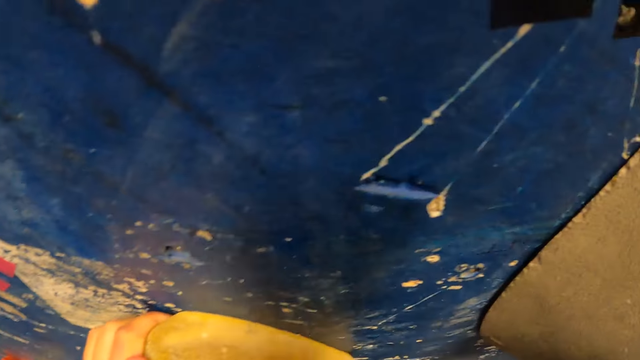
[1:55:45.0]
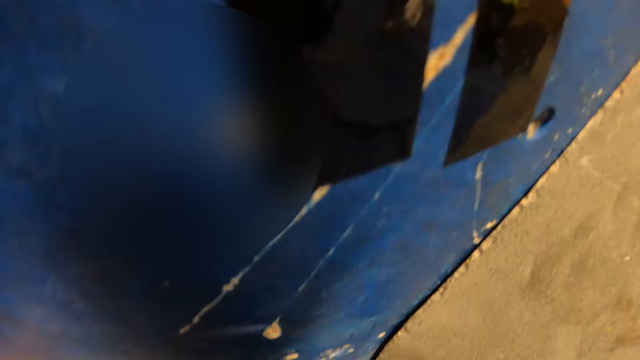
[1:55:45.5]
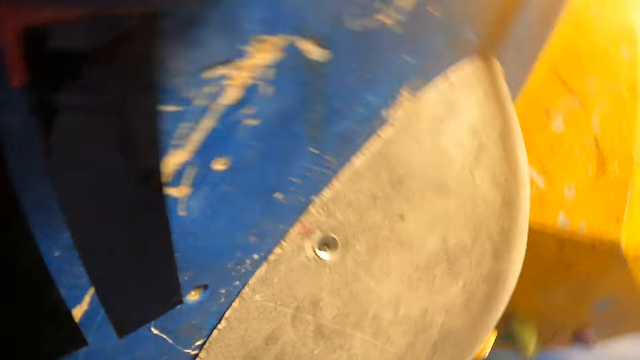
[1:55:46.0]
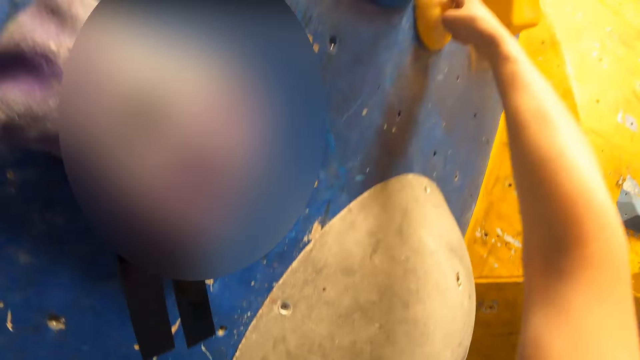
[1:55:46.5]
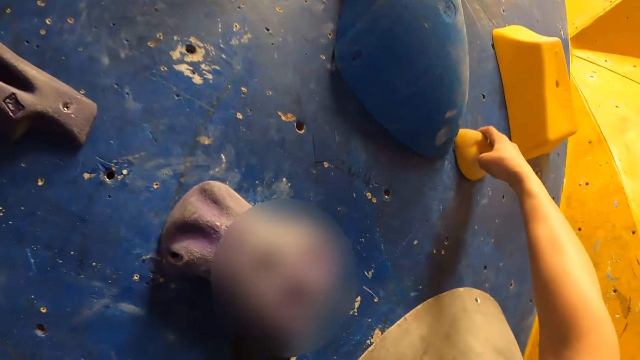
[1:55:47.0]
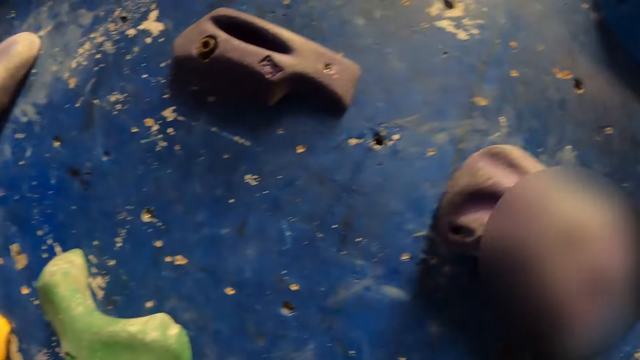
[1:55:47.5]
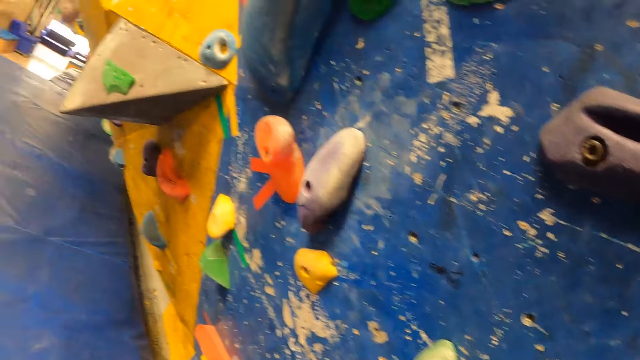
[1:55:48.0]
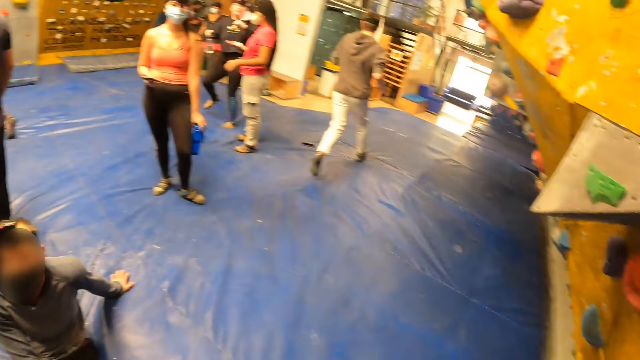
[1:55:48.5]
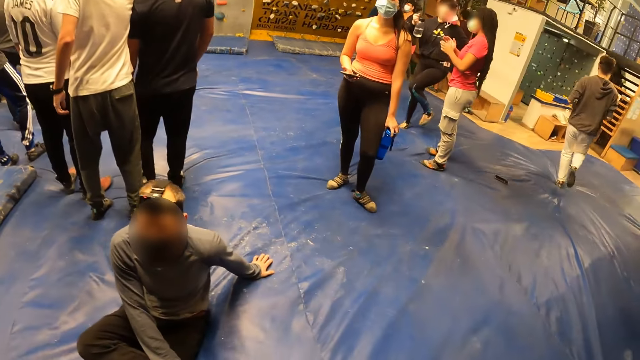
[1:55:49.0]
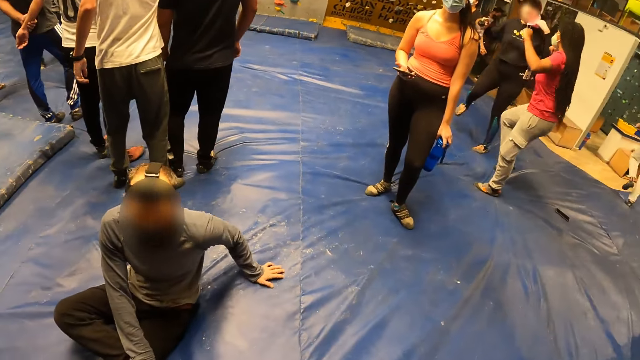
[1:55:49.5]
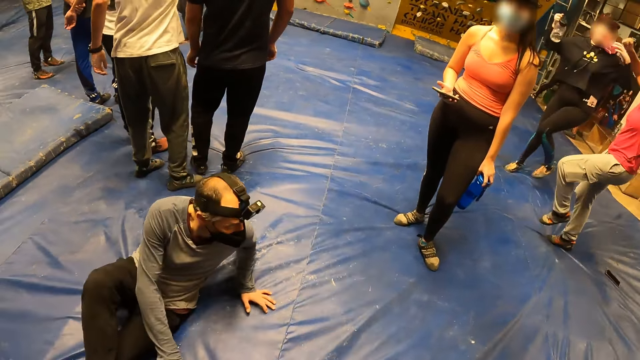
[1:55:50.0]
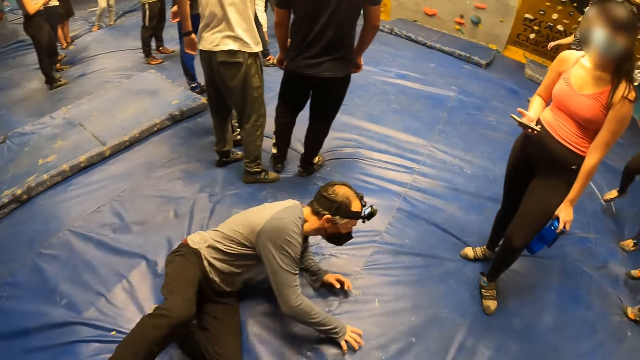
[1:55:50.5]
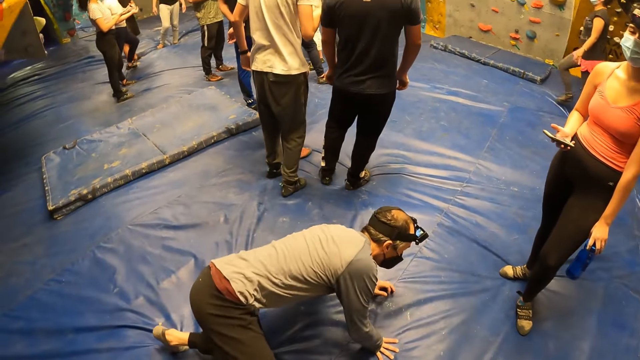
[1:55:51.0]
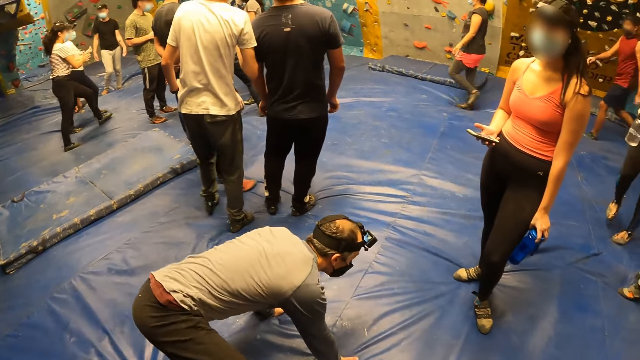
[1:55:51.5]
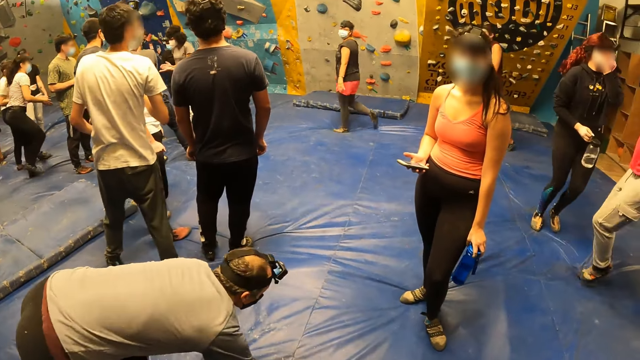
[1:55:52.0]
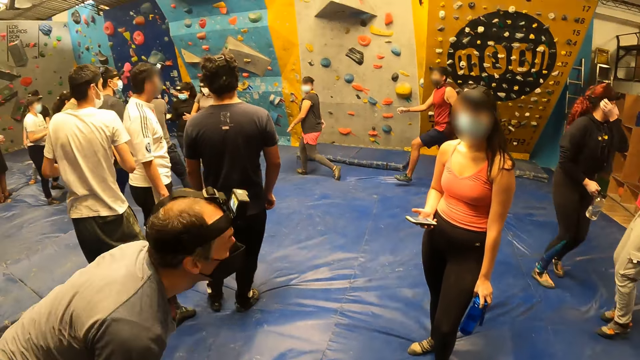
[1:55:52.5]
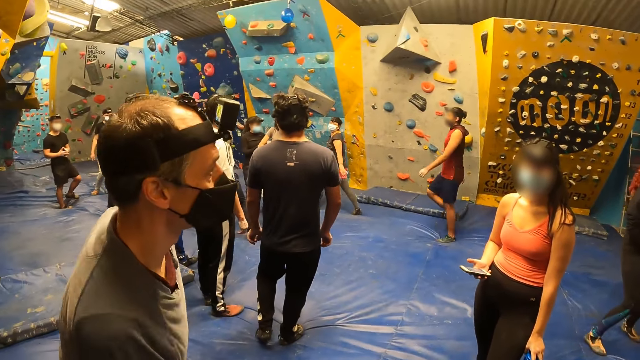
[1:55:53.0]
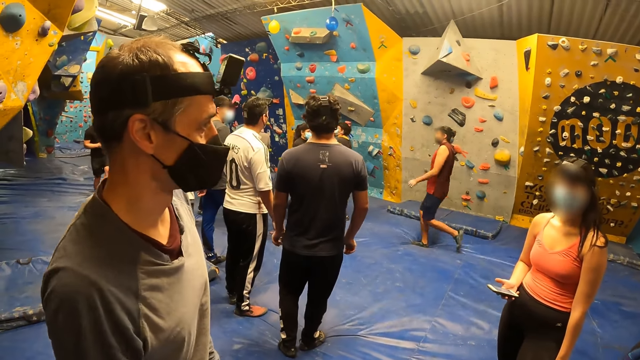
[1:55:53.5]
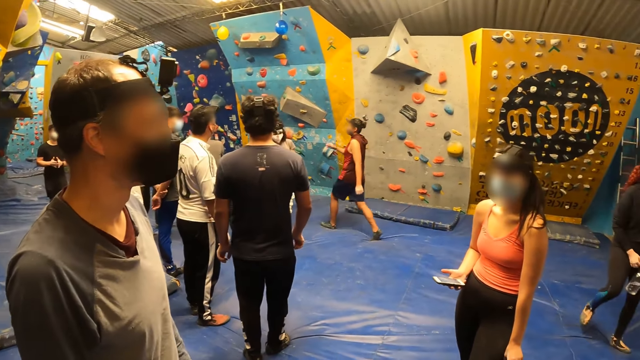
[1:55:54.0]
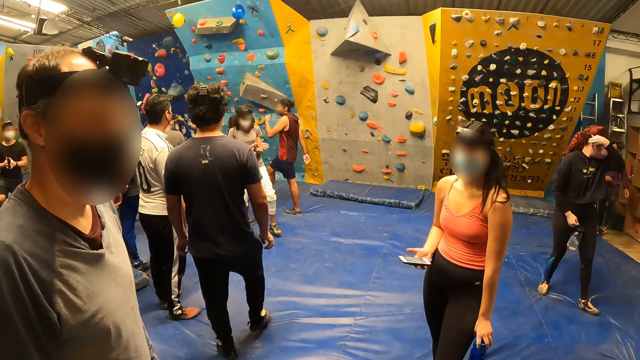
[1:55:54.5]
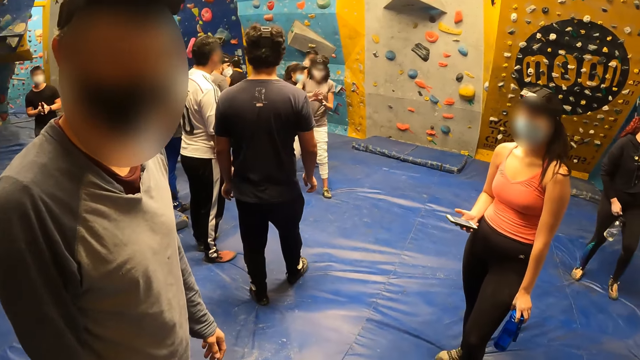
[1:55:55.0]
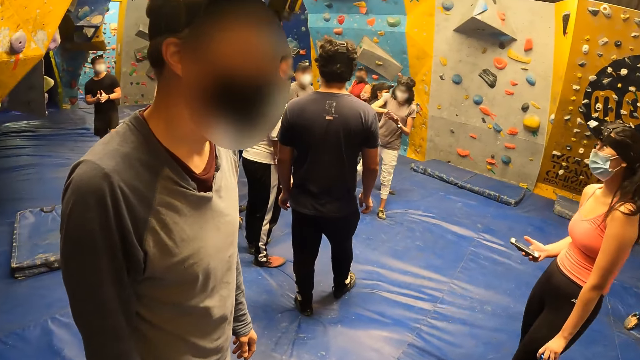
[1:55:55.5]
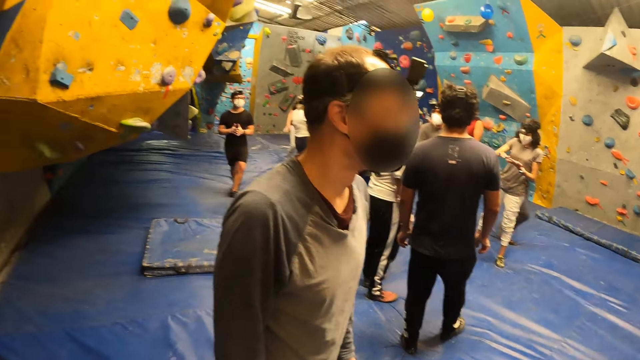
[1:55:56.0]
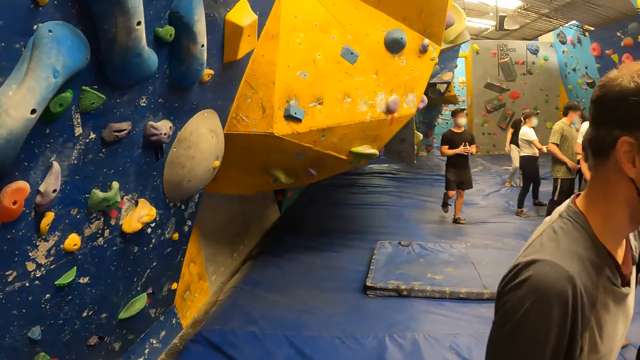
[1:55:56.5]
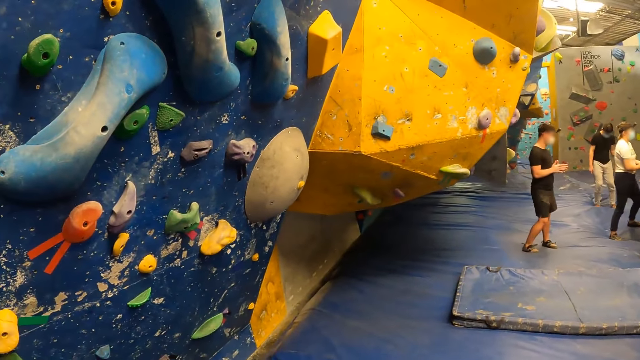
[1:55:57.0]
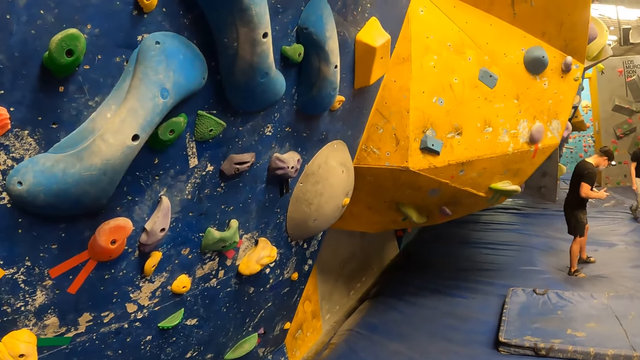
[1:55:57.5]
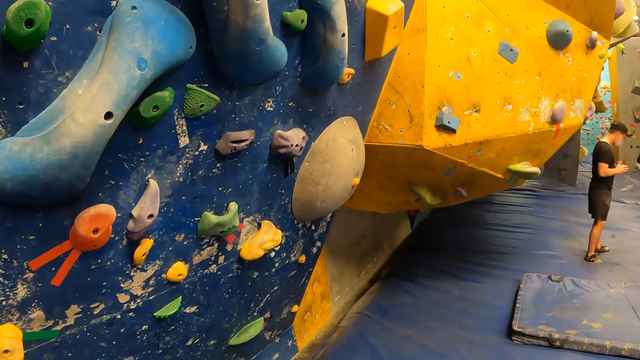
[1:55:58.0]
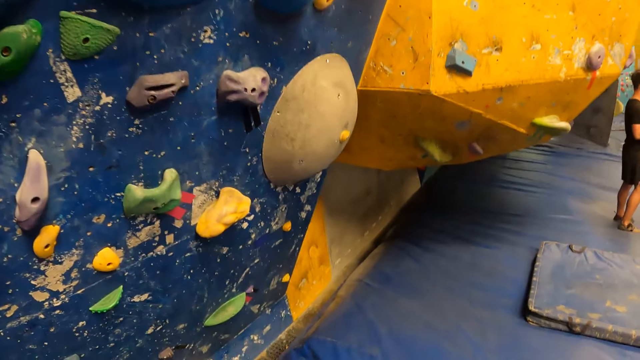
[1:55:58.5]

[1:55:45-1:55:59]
The camera wearer looks around. A man looks around. The camera wearer looks around.

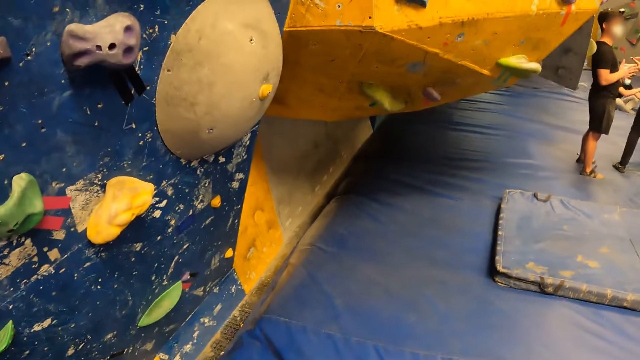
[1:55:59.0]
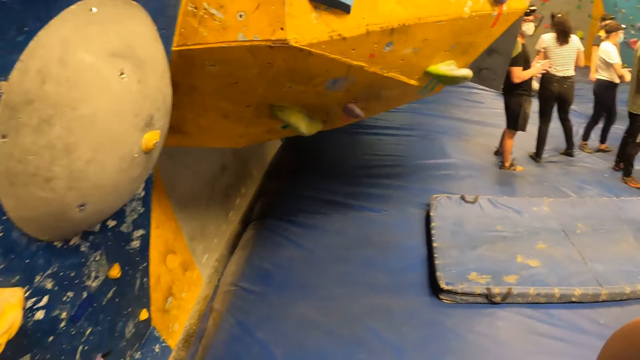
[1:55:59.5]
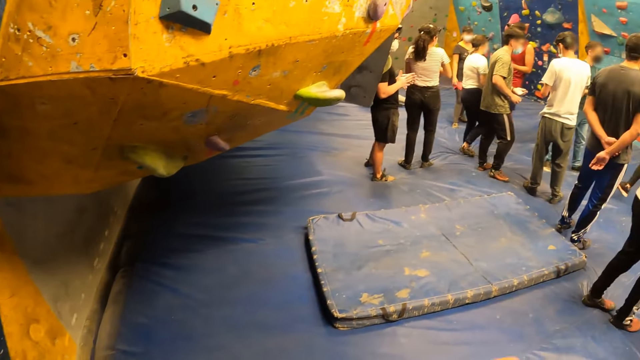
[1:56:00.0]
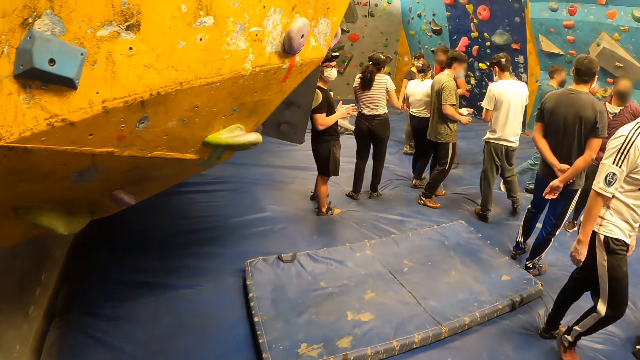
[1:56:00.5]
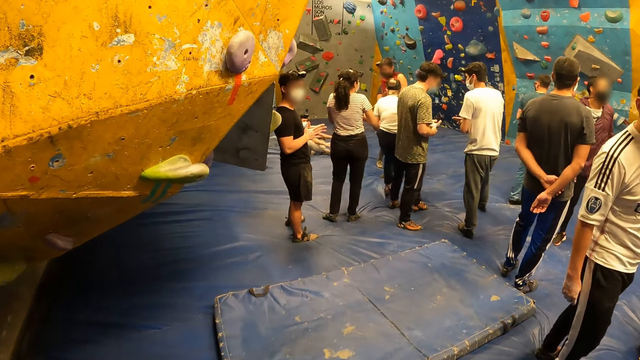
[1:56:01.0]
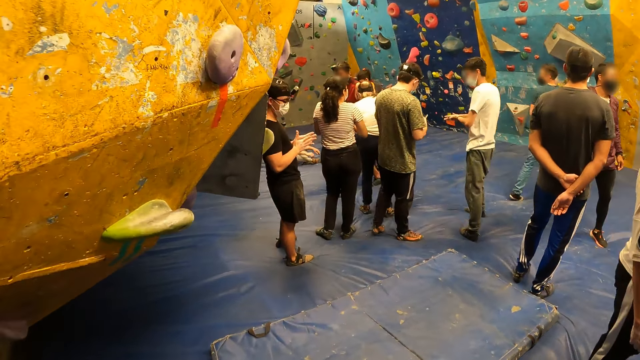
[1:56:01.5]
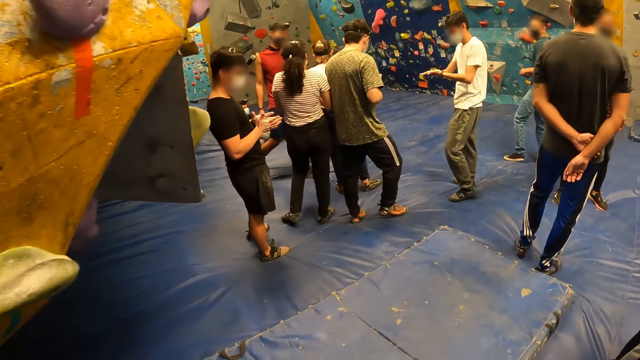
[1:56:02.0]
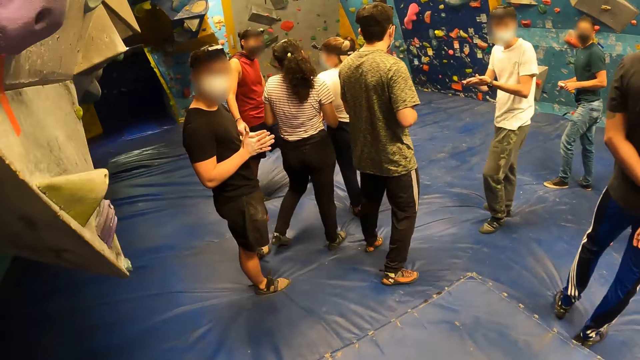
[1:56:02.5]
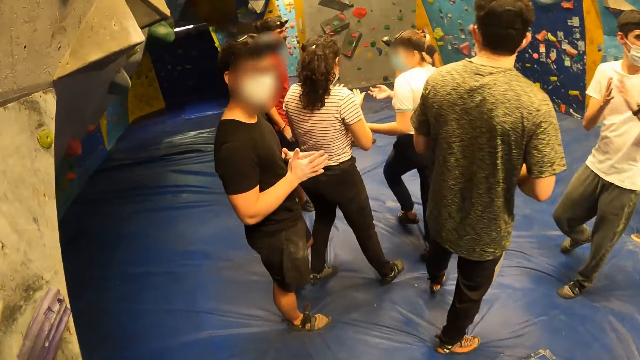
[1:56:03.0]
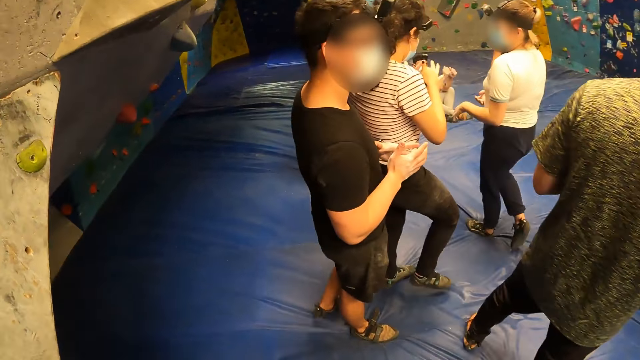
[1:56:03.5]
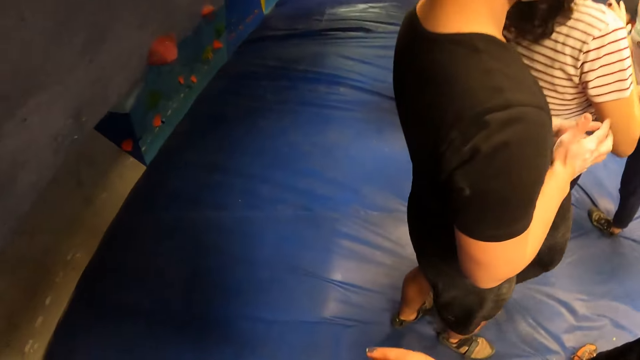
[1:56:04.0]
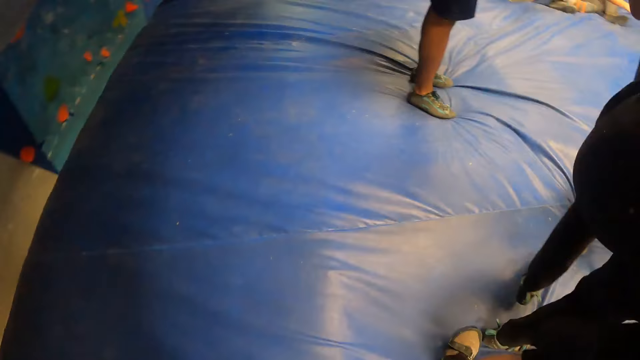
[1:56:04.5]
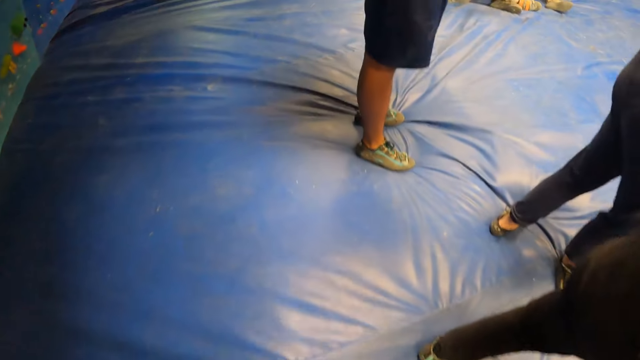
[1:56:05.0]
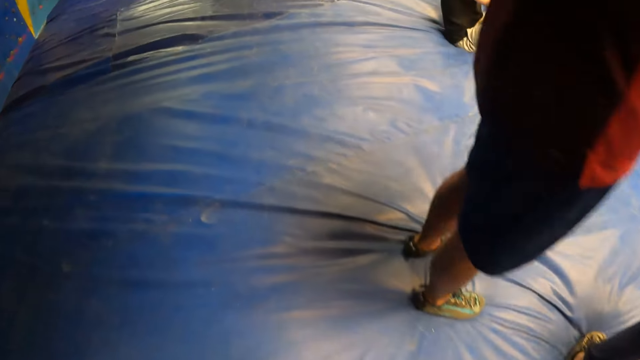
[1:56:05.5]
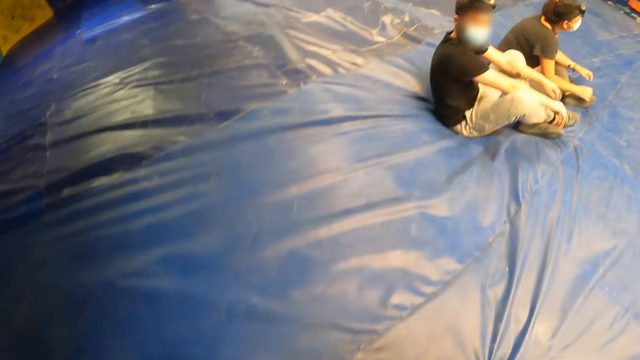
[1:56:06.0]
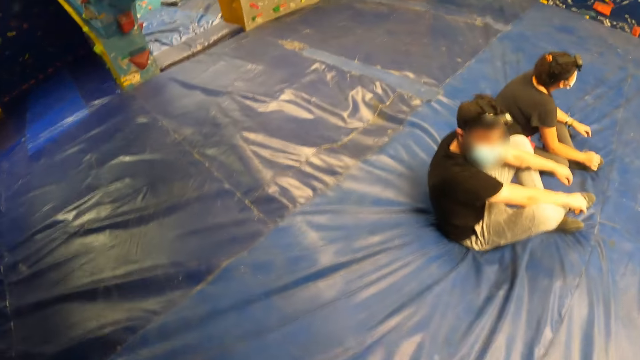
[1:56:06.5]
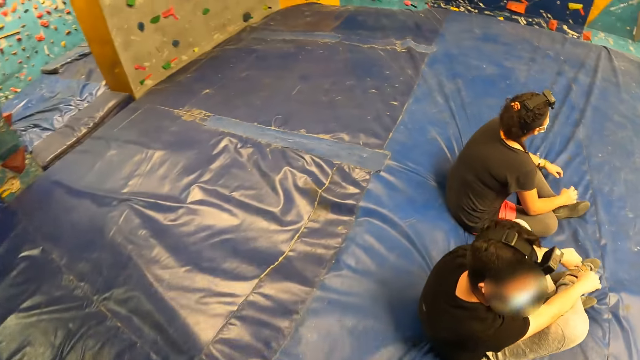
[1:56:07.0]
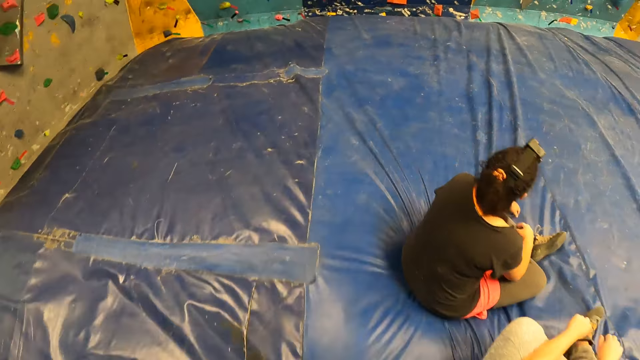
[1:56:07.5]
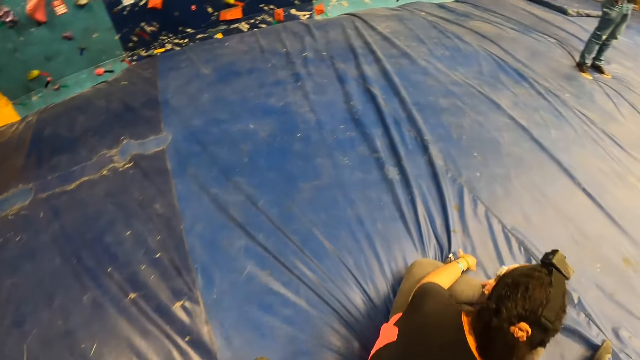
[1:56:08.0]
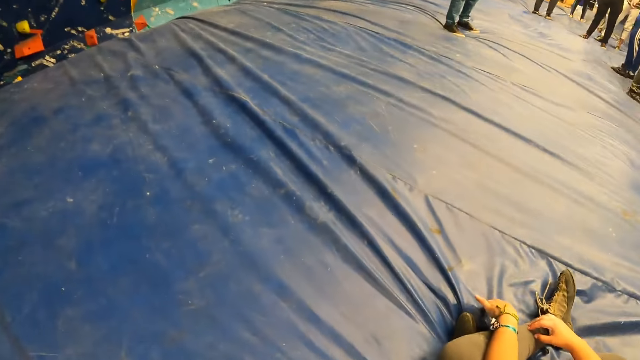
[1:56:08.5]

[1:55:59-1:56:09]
The camera wearer walks around.
